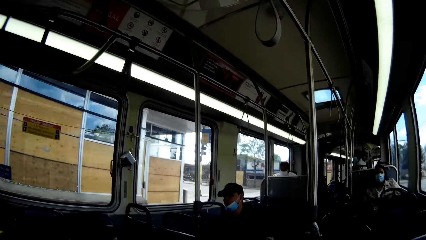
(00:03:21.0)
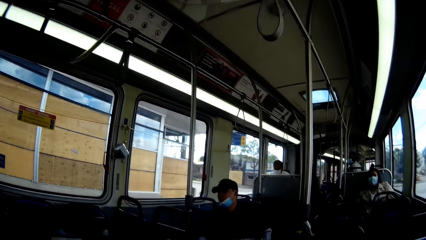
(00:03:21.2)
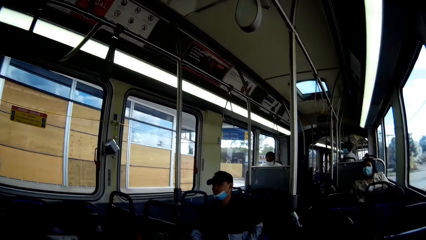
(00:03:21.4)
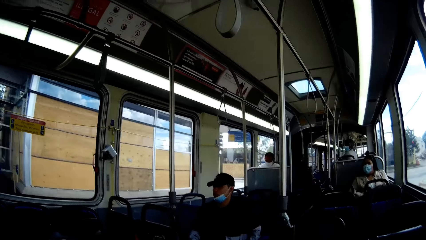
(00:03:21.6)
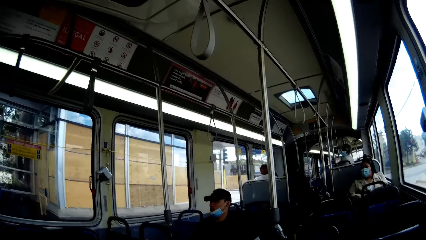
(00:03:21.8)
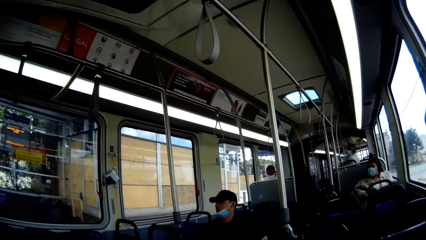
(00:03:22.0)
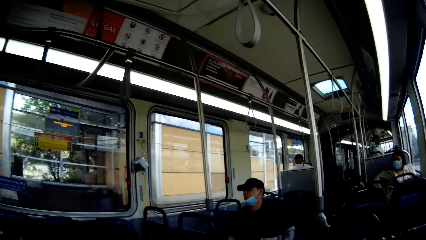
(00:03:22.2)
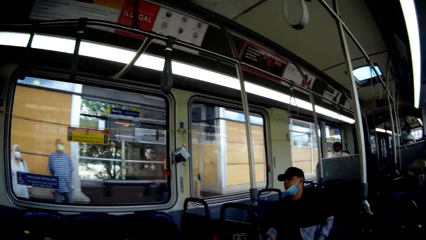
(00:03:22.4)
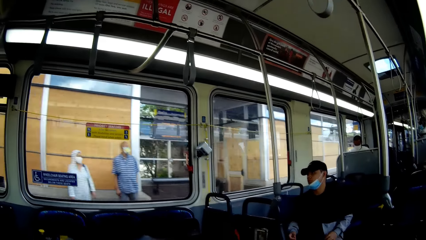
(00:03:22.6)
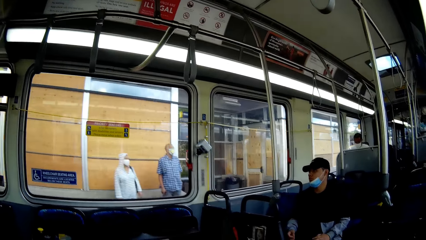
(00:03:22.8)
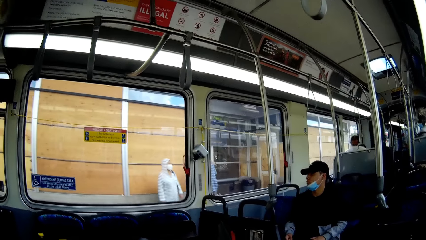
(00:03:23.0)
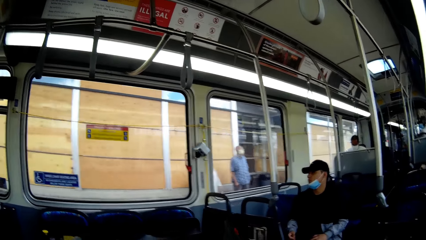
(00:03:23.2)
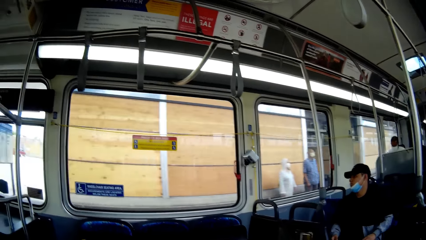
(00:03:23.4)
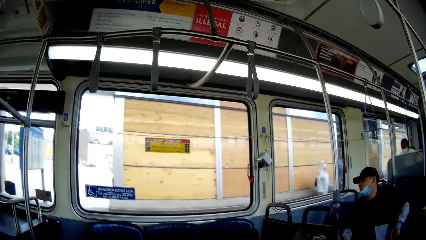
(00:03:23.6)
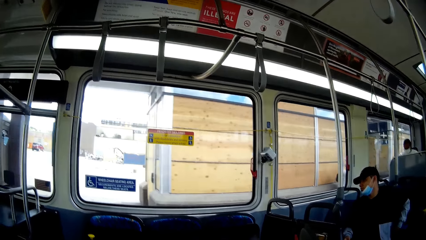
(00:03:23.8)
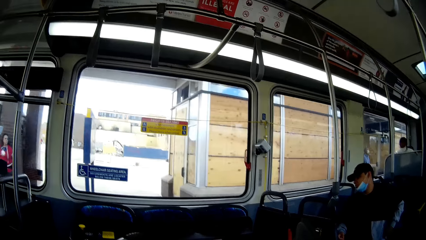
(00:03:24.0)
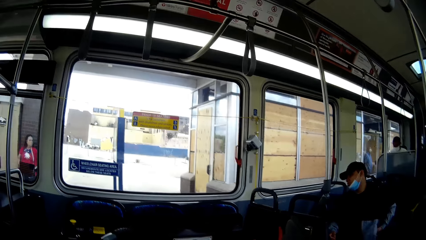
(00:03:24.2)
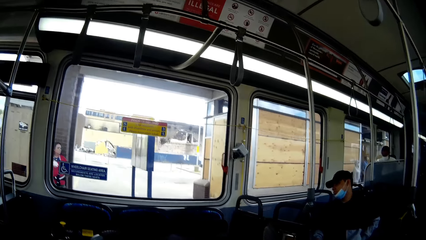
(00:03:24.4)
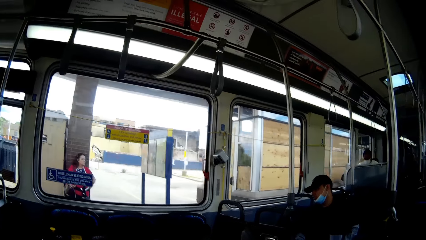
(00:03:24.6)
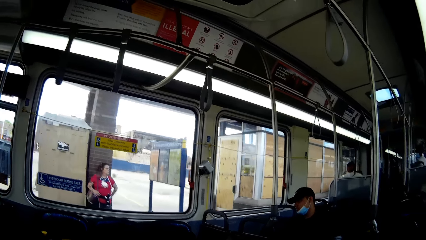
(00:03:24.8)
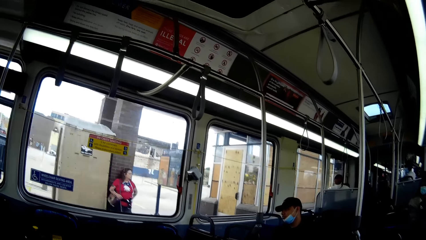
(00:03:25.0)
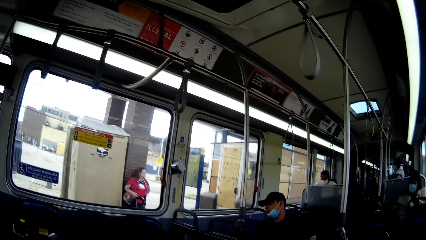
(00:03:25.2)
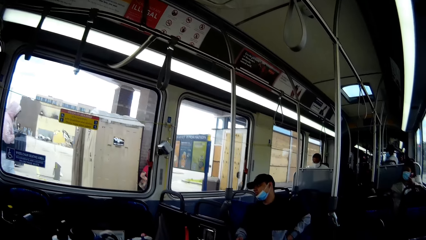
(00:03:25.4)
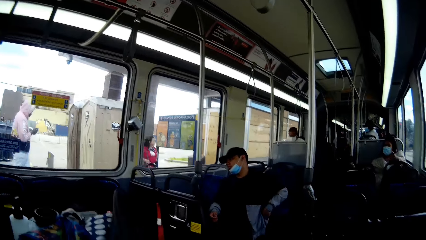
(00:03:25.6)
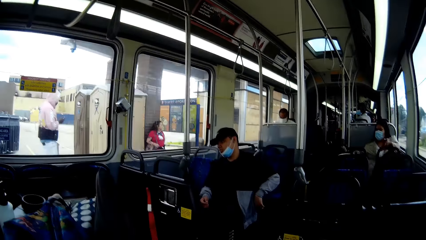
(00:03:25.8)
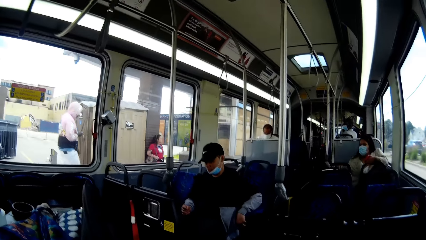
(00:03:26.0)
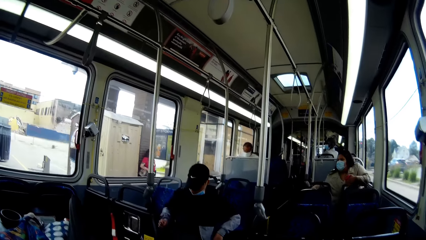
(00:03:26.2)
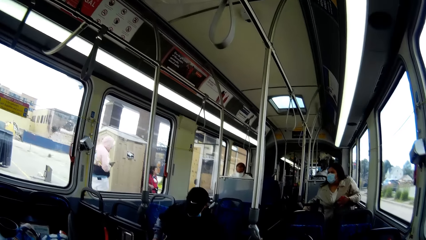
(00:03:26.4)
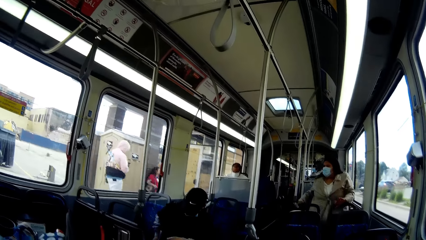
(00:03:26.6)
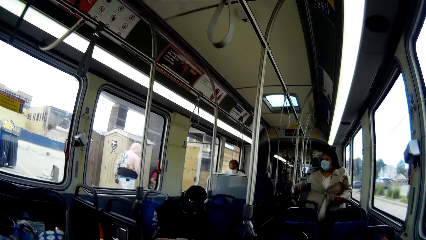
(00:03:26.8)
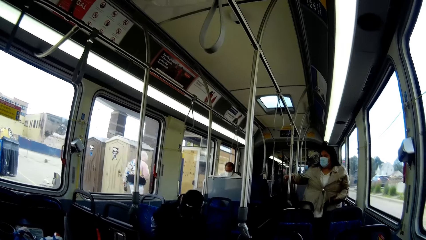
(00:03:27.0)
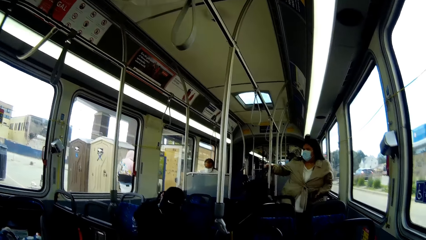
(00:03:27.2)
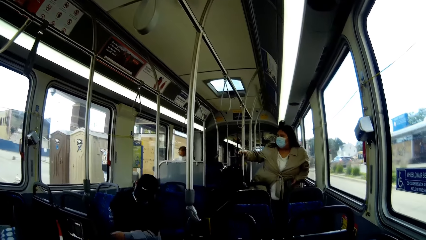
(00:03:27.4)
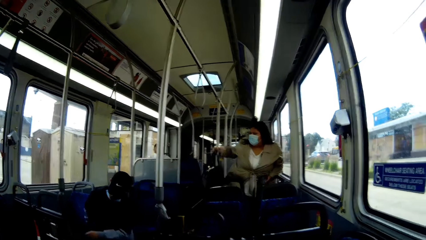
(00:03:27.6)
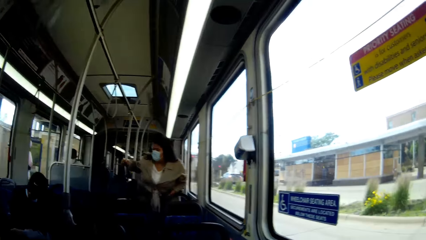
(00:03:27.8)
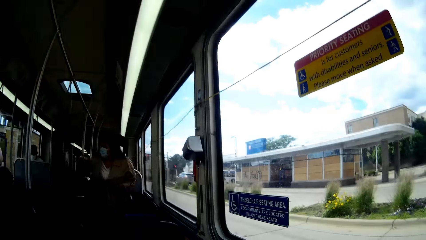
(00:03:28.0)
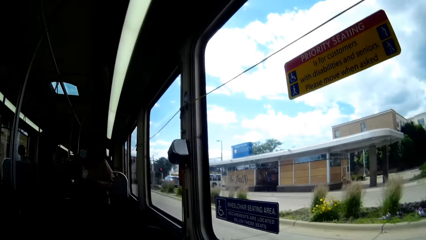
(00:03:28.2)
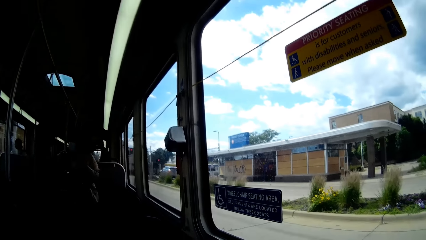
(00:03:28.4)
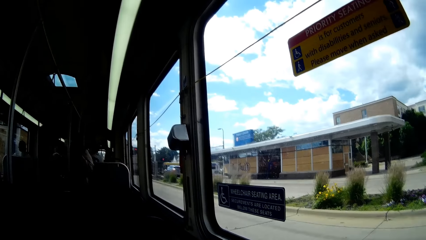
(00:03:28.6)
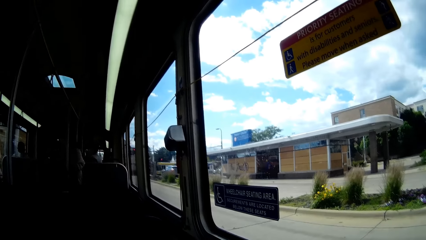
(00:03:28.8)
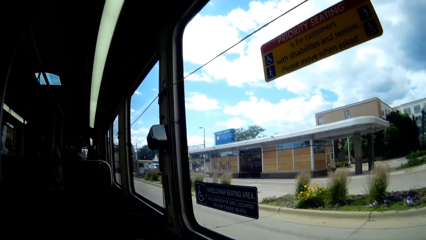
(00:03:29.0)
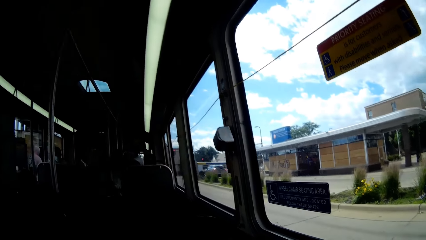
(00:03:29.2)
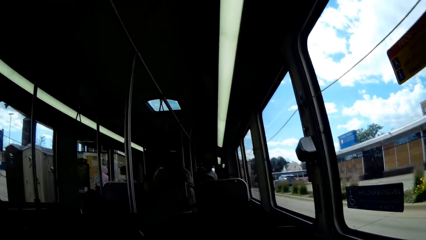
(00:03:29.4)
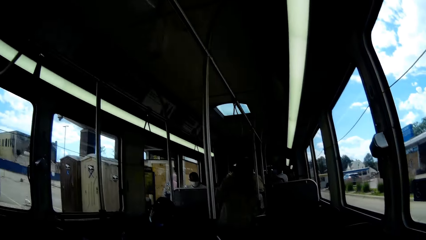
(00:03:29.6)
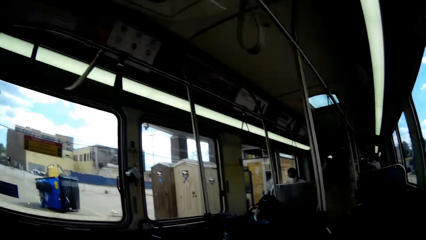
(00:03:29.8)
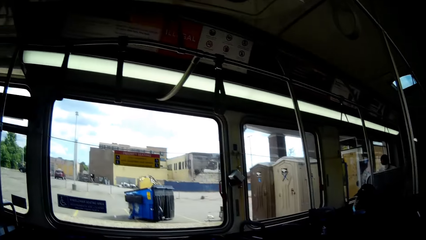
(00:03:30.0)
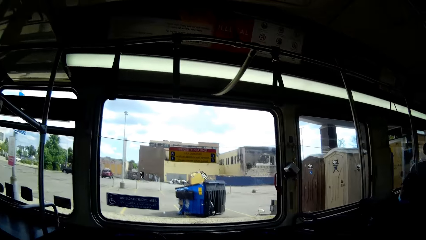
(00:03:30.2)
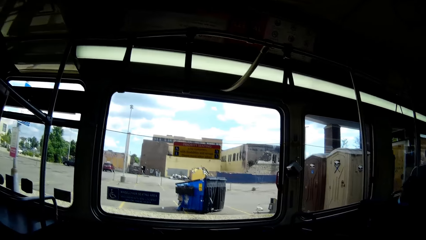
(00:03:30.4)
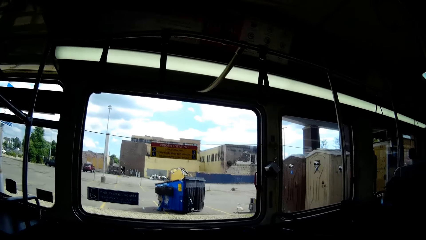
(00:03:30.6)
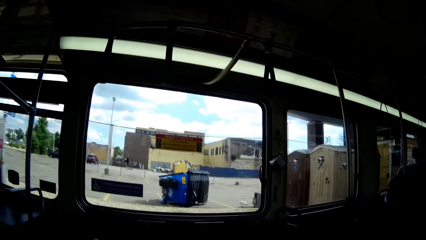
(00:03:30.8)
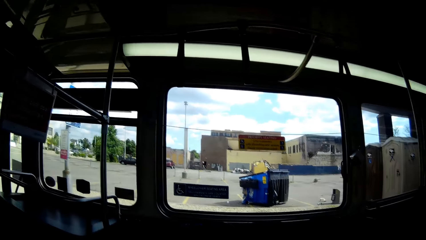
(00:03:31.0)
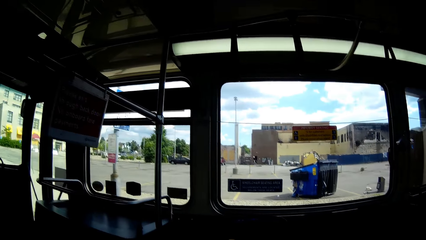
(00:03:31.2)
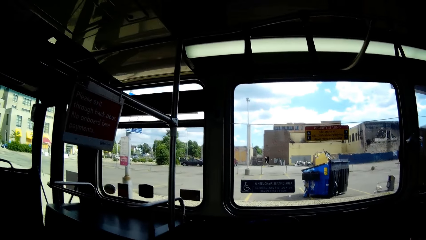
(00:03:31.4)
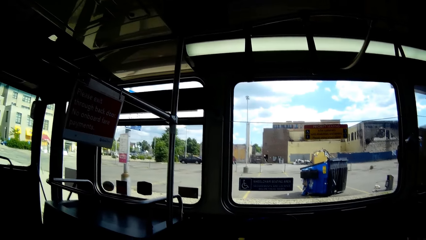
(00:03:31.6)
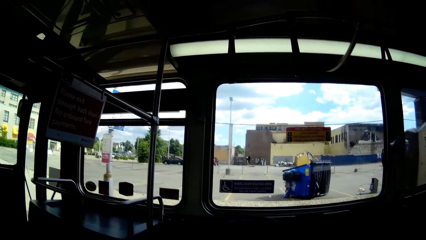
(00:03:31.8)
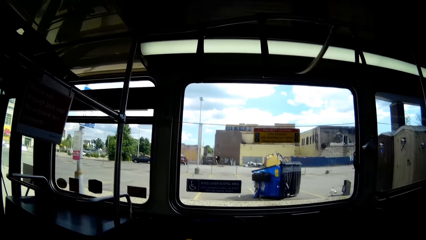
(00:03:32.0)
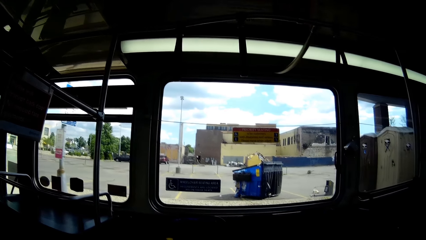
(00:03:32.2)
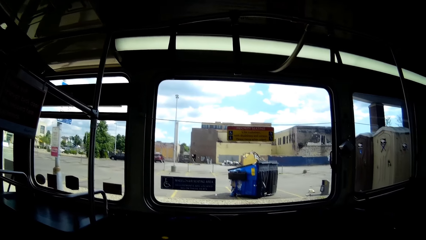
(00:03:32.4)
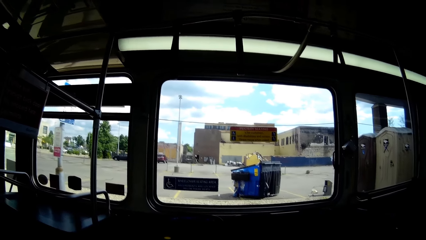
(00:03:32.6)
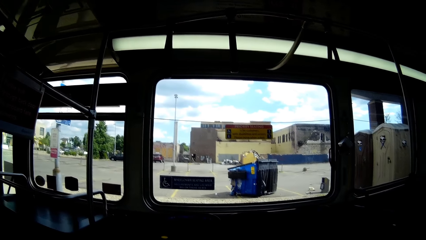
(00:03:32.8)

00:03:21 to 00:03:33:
A man puts his left hand in his left jacket pocket. The woman stands in the bus and holds a support pole with her right hand.

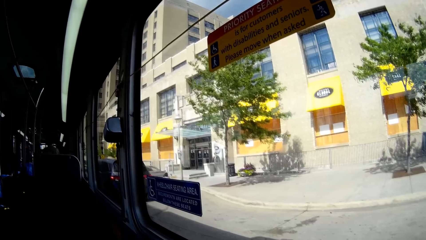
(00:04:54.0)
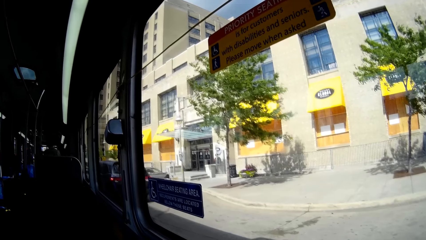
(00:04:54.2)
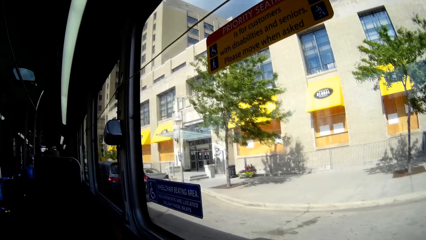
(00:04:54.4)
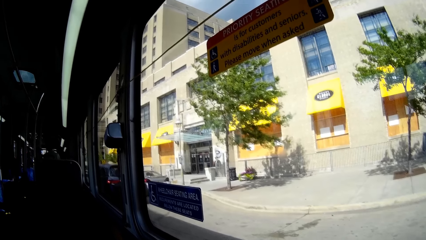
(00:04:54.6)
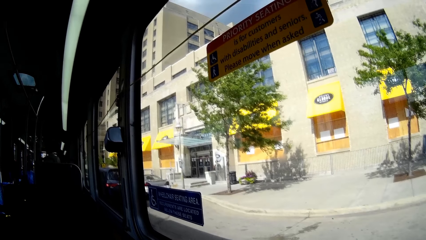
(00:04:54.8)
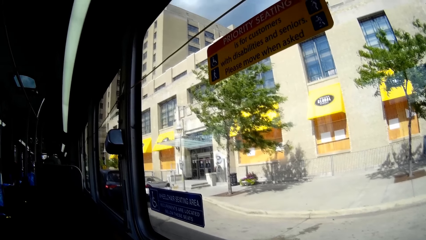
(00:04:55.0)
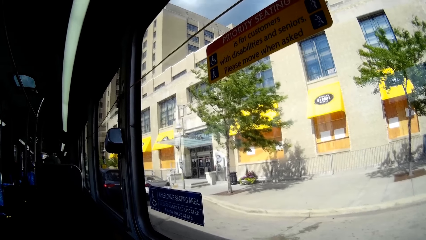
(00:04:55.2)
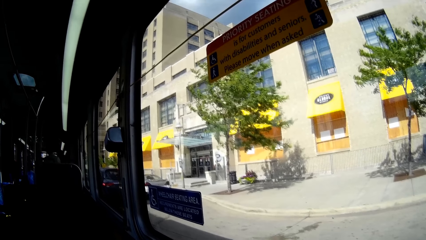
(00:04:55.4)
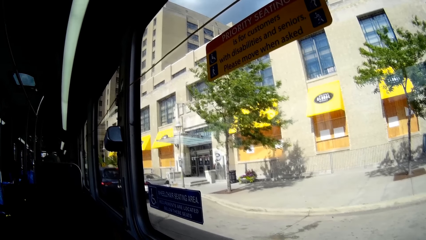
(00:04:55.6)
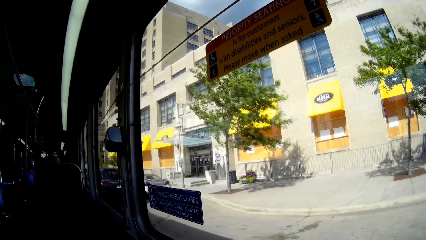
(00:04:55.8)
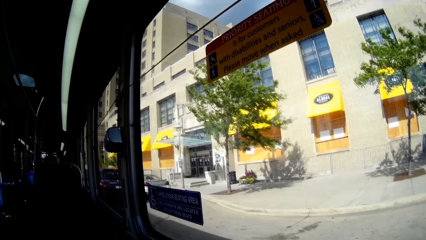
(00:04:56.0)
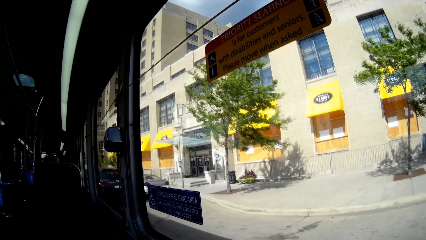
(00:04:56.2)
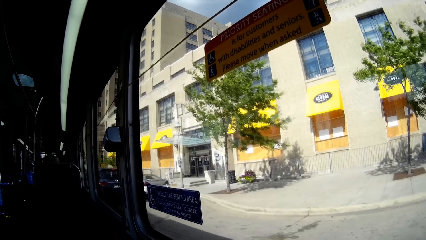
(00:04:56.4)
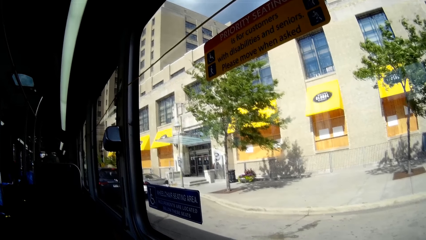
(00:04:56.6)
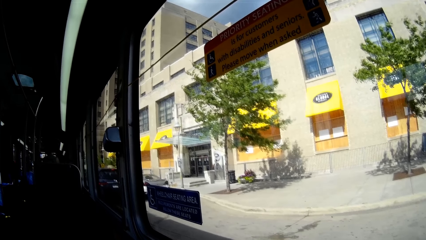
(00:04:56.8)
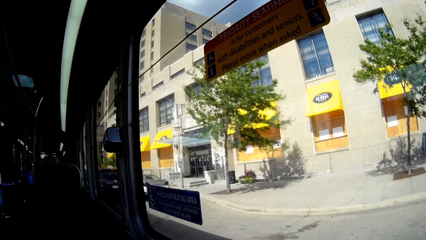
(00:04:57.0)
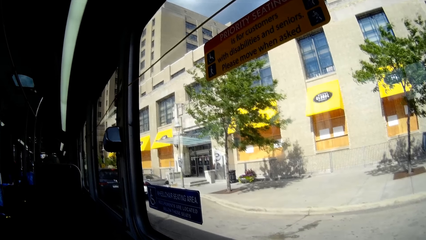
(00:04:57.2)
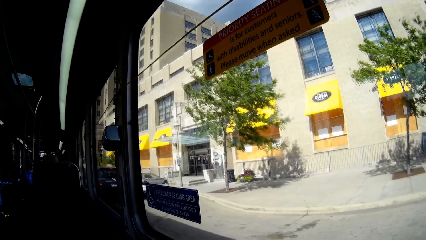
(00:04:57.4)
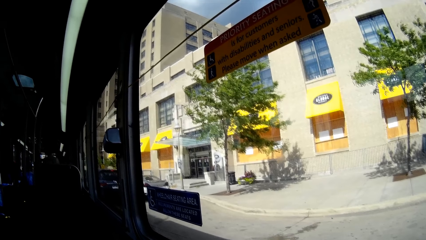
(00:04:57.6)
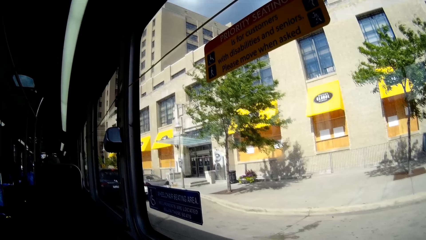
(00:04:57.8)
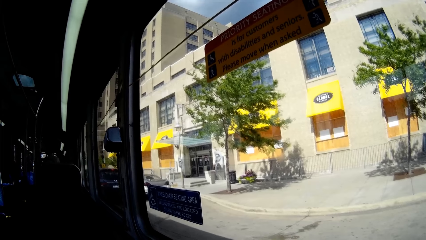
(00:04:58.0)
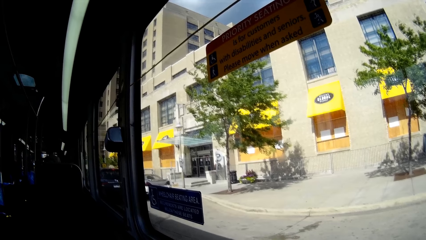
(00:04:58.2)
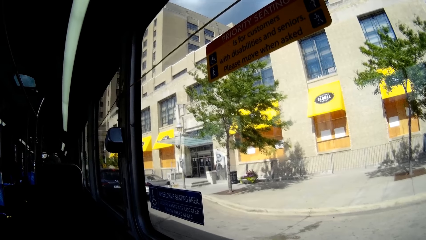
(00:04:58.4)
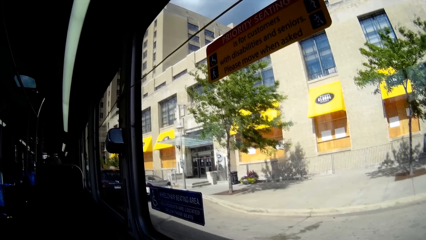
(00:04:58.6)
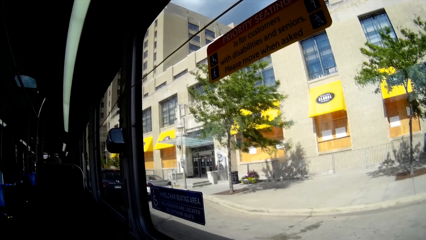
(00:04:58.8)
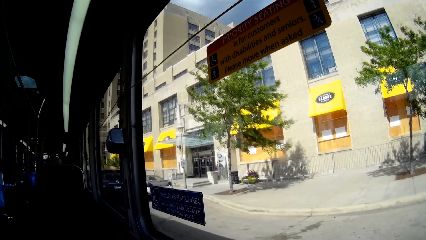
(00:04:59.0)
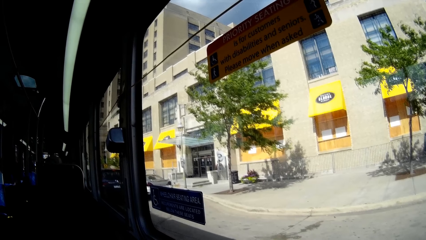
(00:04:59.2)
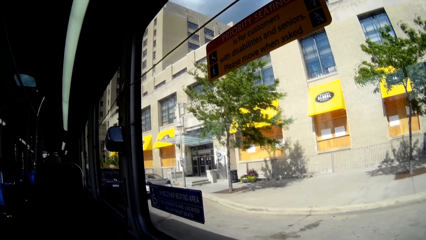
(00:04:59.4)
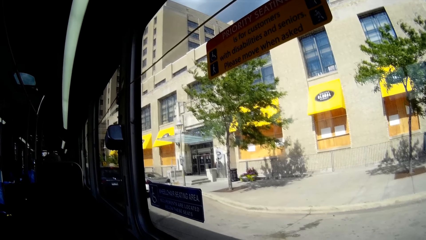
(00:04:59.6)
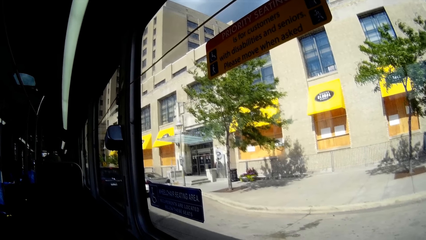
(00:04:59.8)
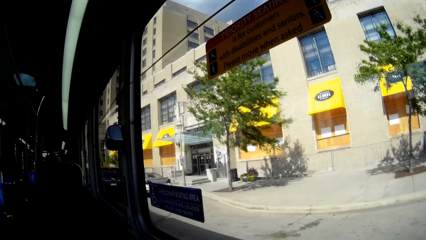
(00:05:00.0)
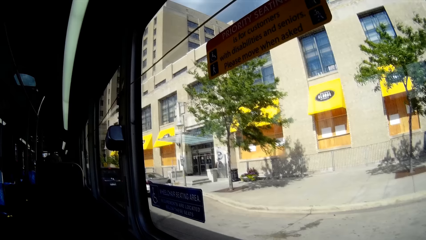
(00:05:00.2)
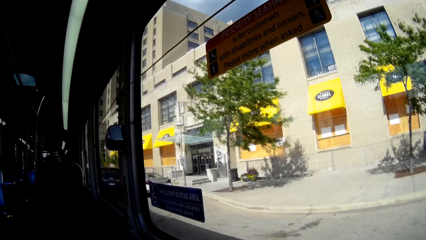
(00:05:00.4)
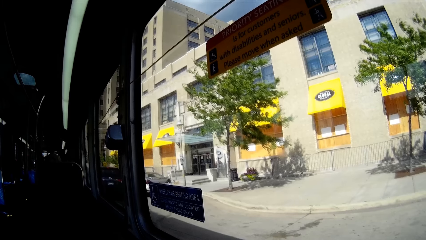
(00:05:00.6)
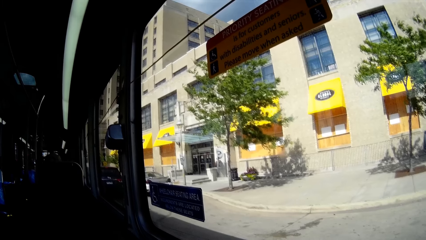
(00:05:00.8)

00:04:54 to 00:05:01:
The camera wearer sits in the bus.
